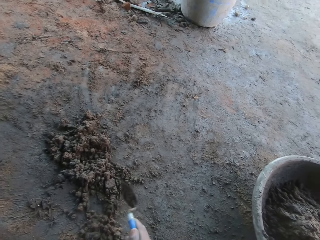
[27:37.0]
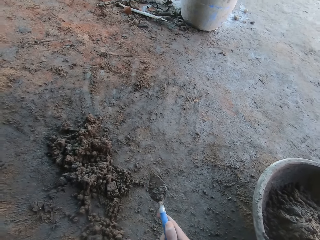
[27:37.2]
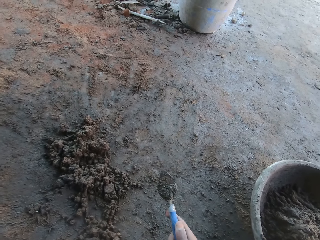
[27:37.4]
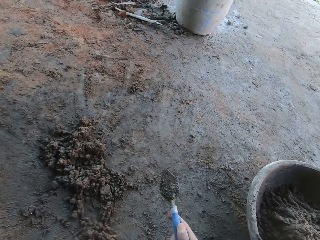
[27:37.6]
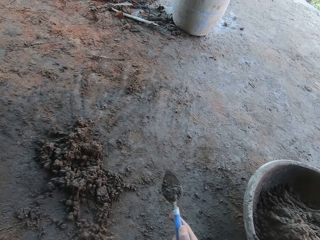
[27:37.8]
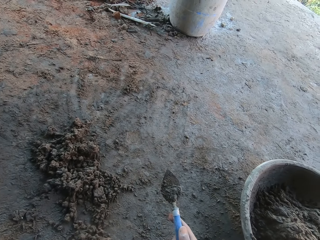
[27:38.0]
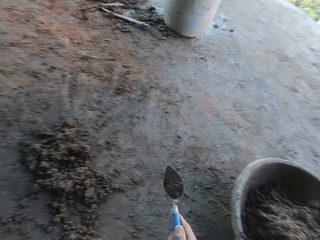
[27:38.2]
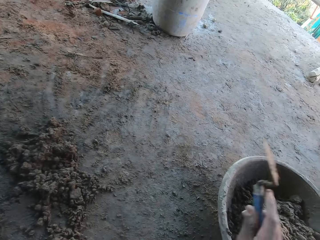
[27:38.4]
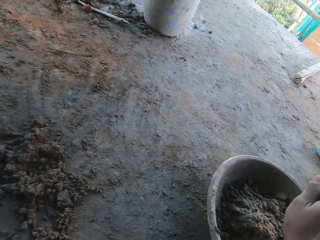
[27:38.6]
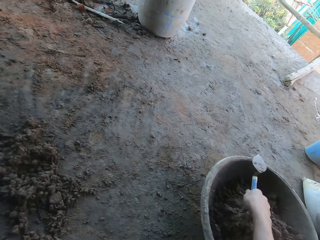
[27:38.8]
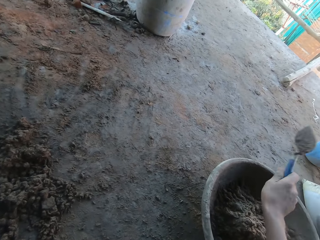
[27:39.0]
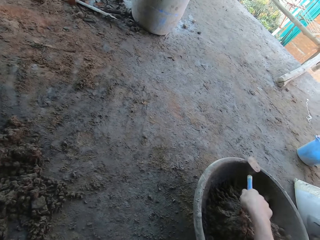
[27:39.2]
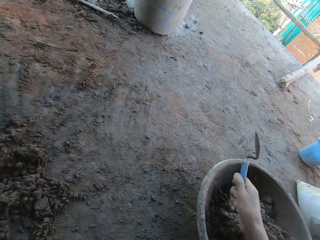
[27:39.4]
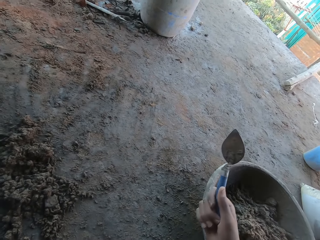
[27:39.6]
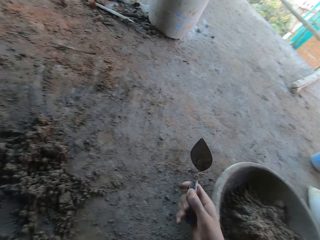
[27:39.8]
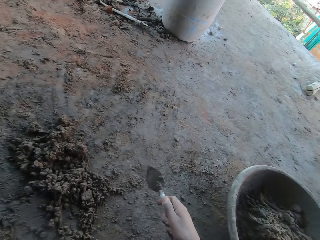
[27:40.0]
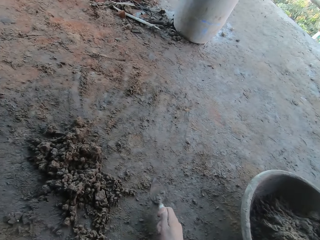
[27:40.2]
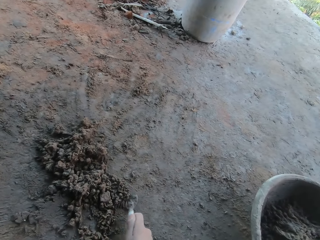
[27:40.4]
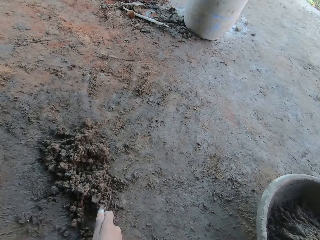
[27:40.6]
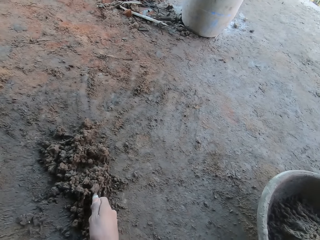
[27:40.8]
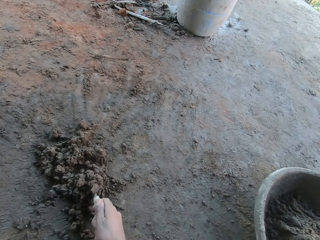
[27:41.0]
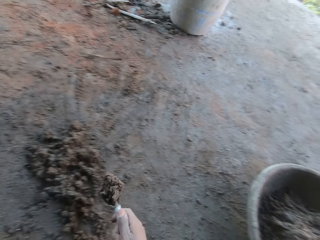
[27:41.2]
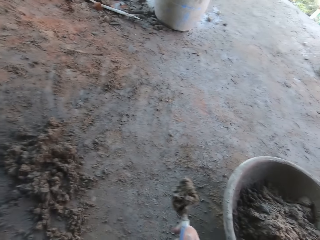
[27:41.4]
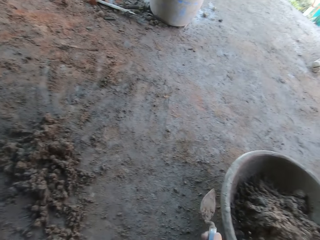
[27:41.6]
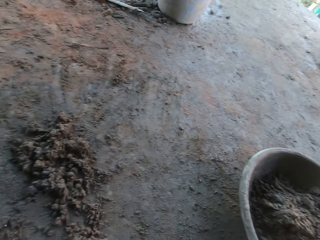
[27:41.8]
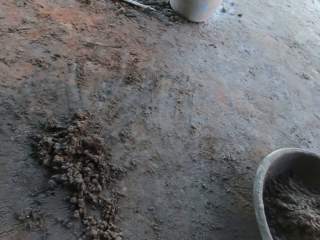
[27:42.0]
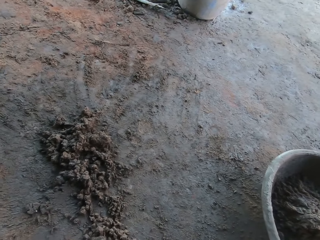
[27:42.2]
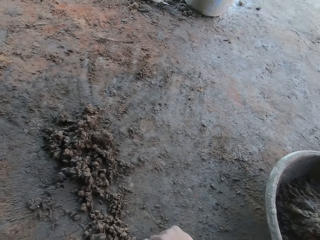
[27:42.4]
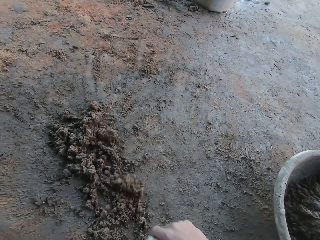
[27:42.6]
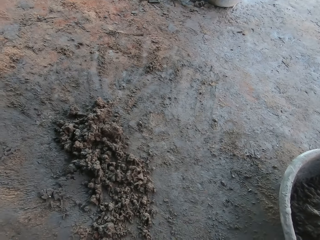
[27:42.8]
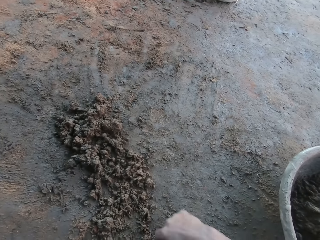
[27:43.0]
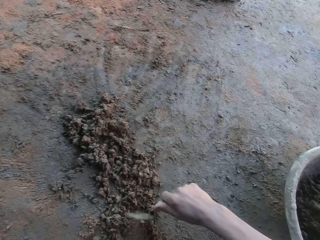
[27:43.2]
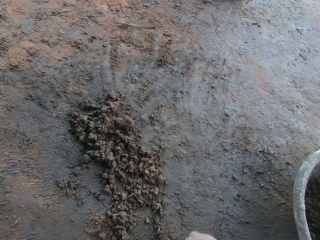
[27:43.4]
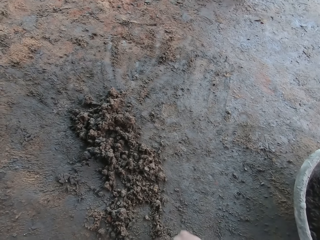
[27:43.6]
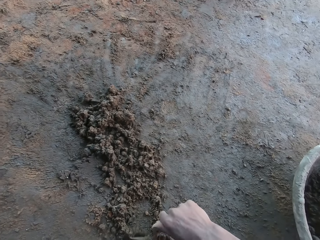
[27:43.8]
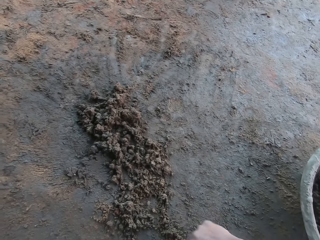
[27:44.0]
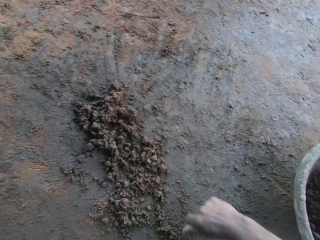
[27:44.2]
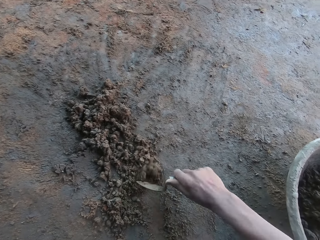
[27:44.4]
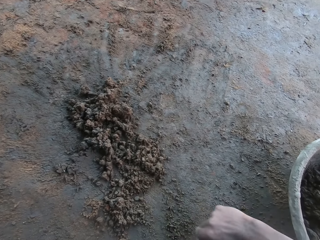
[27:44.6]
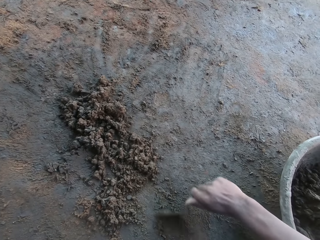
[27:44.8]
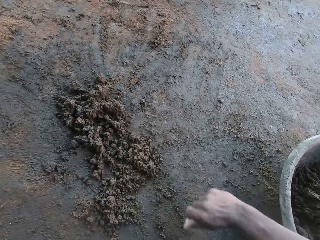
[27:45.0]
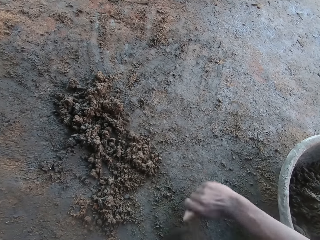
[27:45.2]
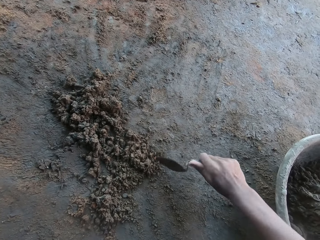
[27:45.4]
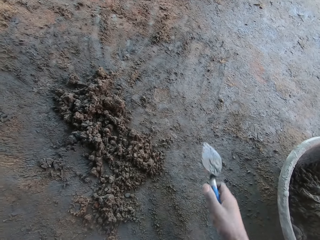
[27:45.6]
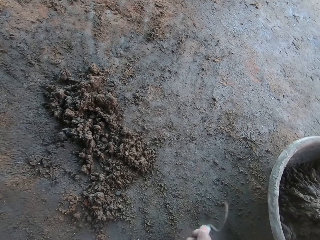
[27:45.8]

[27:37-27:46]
The camera wearer scrapes the floor with the trowel in his right hand. He looks around. He hits the trowel in his right hand on the mortar pan on the floor. He puts the sand in the basin. He takes mortar from the floor with the trowel in his right hand and puts the mortar on the trowel in his right hand in the mortar pan on the floor. He gathers the mortar on the floor with the trowel in his right hand. He scrubs the ground.

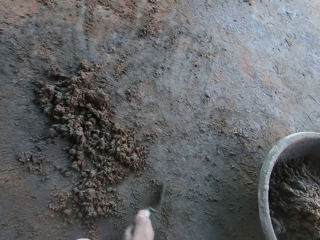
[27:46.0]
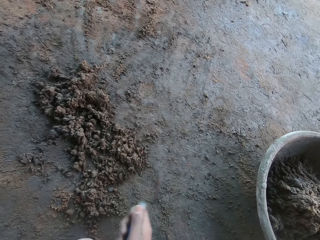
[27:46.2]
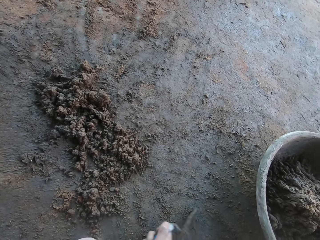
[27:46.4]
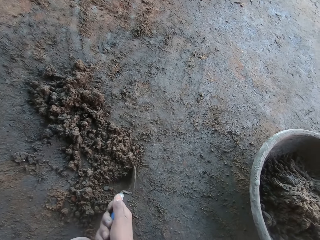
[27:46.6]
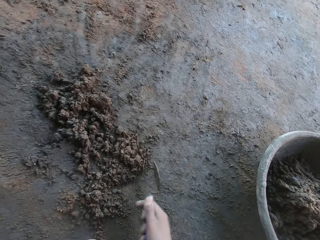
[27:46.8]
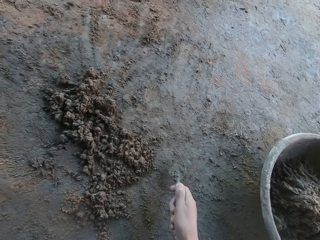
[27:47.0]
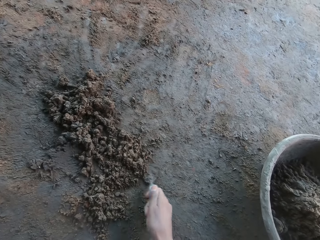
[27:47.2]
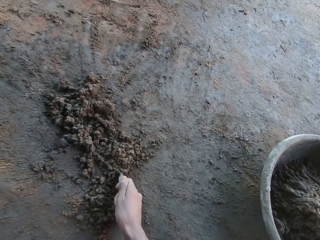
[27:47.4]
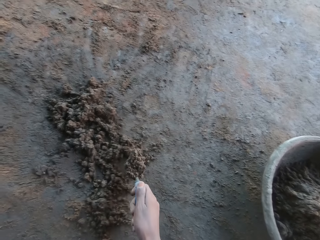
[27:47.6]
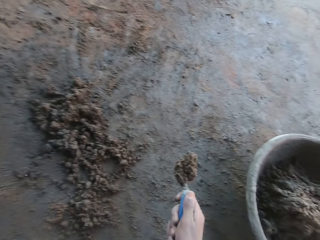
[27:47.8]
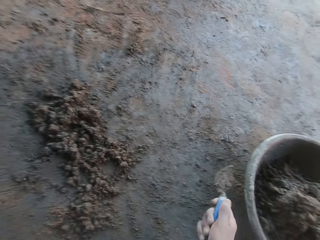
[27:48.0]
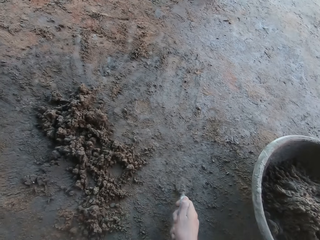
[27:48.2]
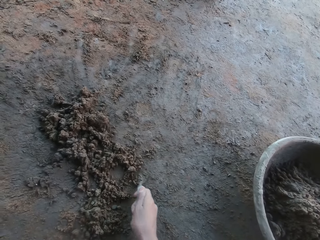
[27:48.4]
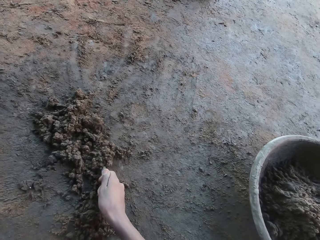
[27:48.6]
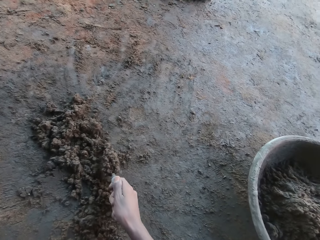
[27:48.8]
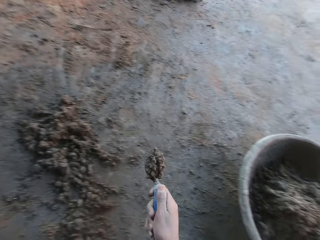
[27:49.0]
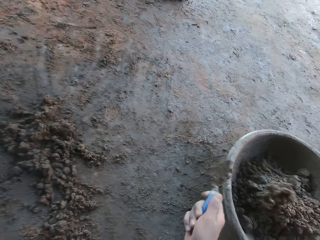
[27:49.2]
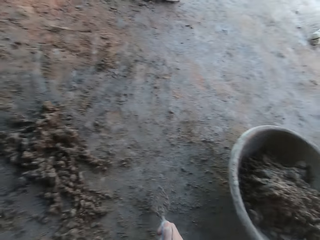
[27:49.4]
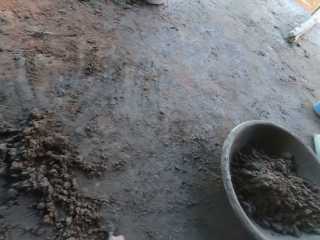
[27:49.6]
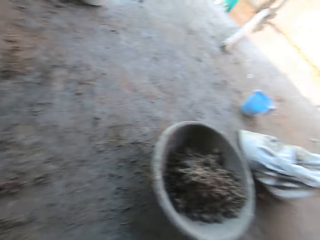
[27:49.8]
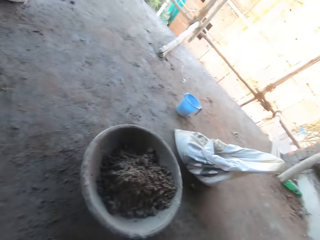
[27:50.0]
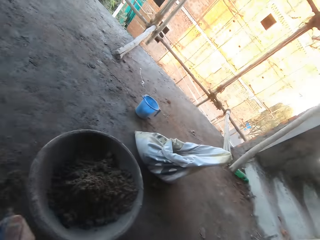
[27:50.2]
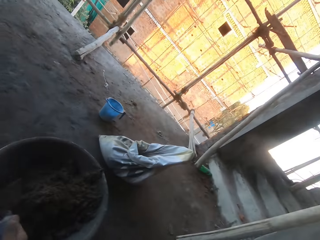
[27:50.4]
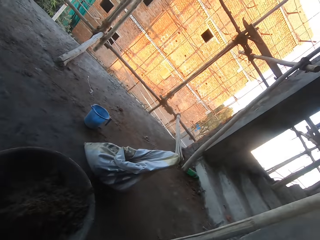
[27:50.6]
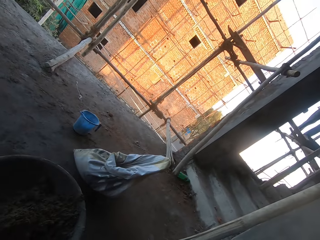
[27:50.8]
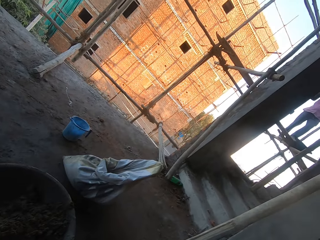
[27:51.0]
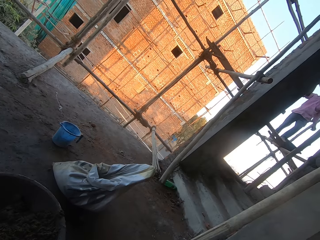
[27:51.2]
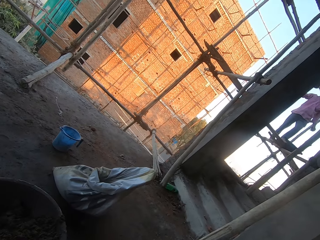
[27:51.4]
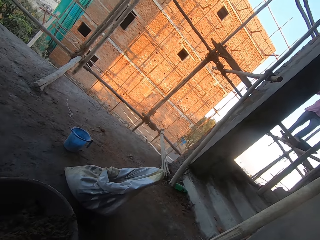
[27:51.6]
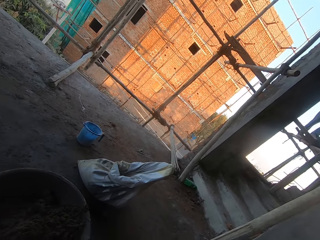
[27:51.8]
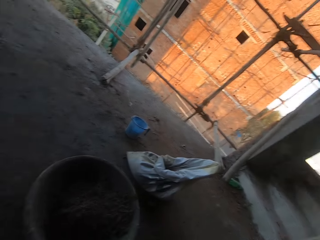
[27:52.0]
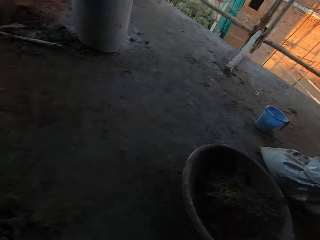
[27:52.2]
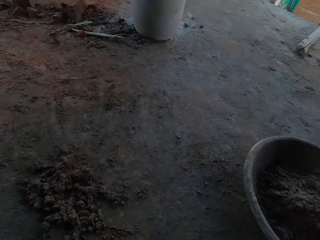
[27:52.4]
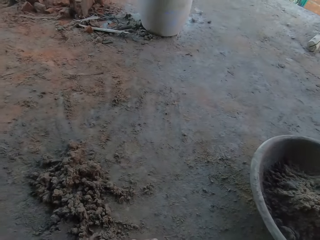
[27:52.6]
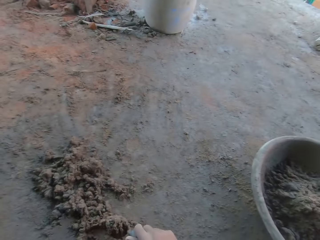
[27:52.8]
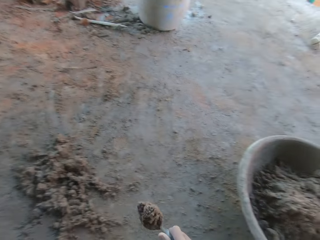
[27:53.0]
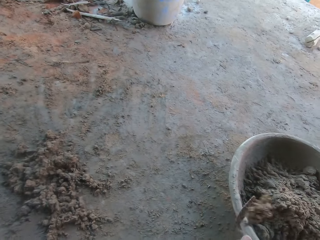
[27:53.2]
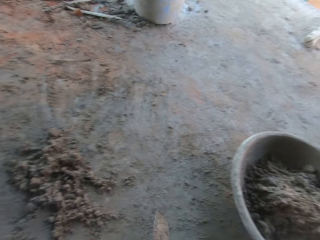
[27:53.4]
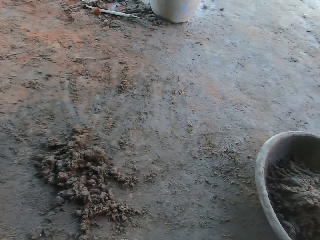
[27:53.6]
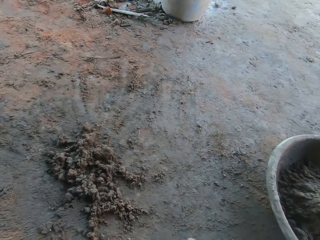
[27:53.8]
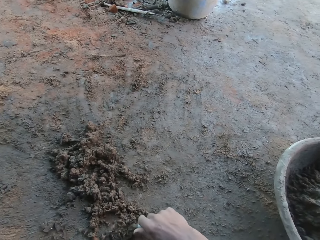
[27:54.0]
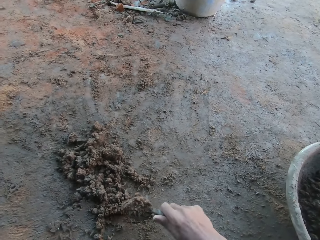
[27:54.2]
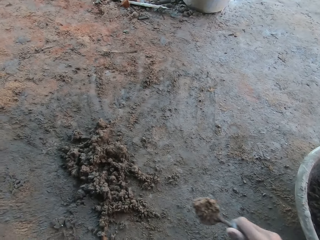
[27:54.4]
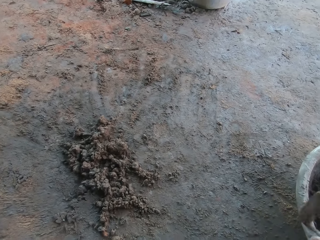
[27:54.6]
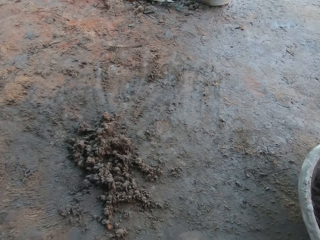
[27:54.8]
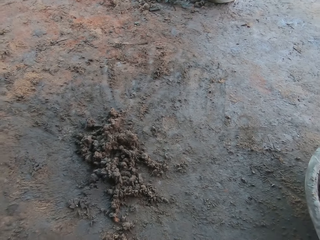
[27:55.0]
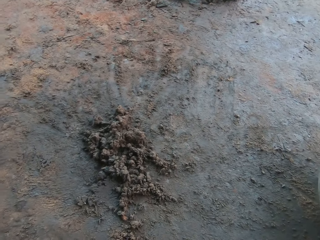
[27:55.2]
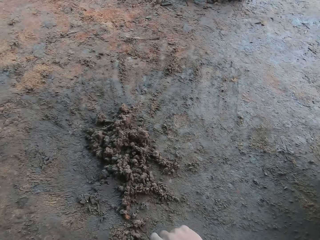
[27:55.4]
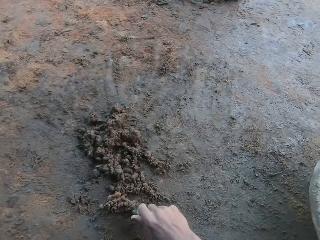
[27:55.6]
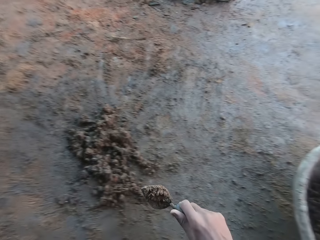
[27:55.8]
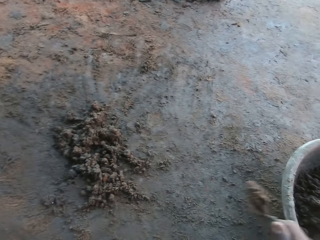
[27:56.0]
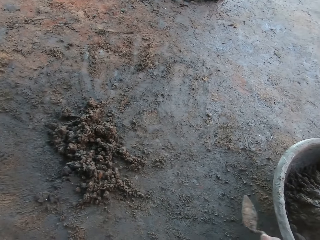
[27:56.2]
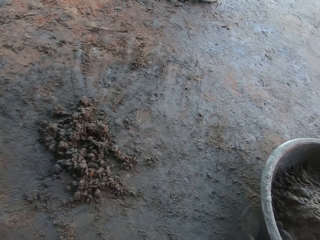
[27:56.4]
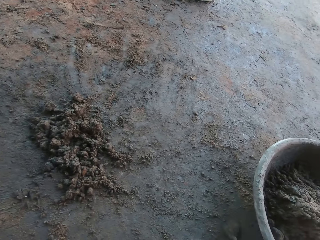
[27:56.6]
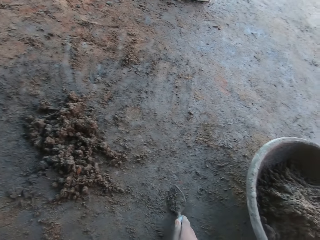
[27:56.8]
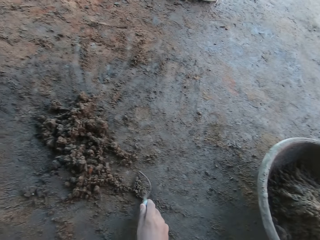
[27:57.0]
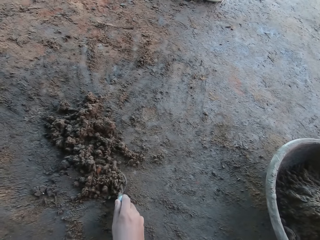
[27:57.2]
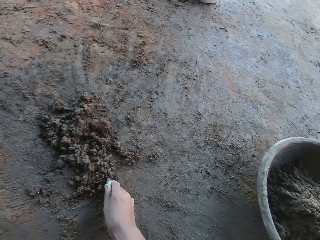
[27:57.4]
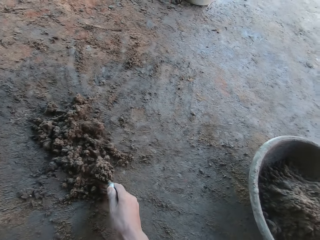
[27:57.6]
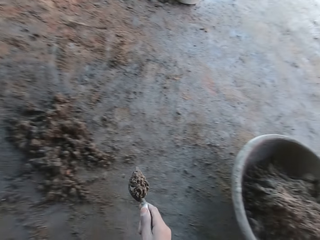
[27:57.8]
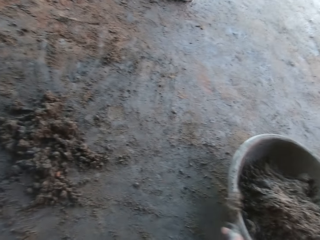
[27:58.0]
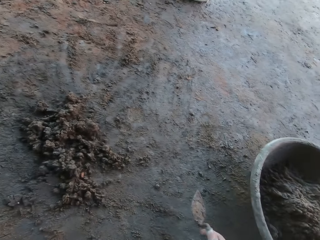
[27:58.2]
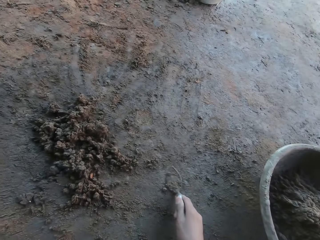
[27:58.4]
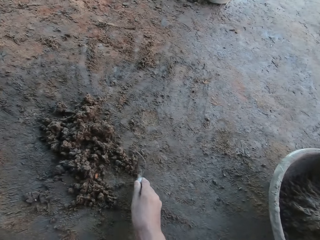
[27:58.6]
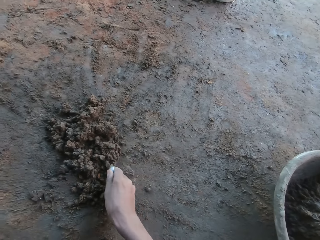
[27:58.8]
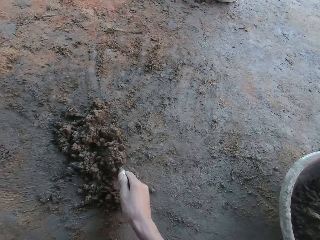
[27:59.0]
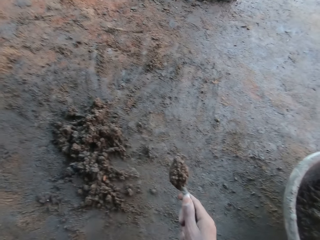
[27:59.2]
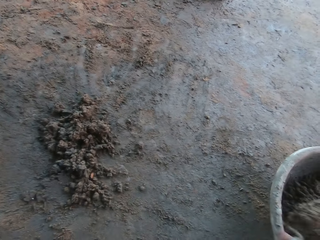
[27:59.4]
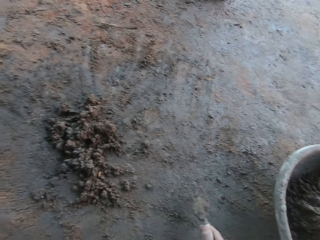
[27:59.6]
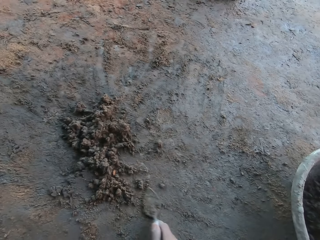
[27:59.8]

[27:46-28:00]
The camera wearer takes mortar from the floor with the trowel in his right hand and puts the mortar on the trowel in his right hand in the mortar pan on the floor. He takes the mortar from the floor with the trowel in his right hand and puts the mortar on the trowel in his right hand in the mortar pan on the floor. He takes the mortar from the floor with the trowel in his right hand and puts the mortar on the trowel in his right hand in the mortar pan on the floor. He looks around. He takes the mortar from the floor with the trowel in his right hand and puts the mortar on the trowel in his right hand in the mortar pan on the floor. He takes the mortar from the floor with the trowel in his right hand and puts the mortar on the trowel in his right hand in the mortar pan on the floor. He takes the mortar from the floor with the trowel in his right hand and puts the mortar on the trowel in his right hand in the mortar pan on the floor. He scrapes the floor with the trowel in his right hand. He takes the mortar from the floor with the trowel in his right hand and puts the mortar on the trowel in his right hand in the mortar pan on the floor. He takes the mortar from the floor with the trowel in his right hand and puts the mortar on the trowel in his right hand in the mortar pan on the floor.
